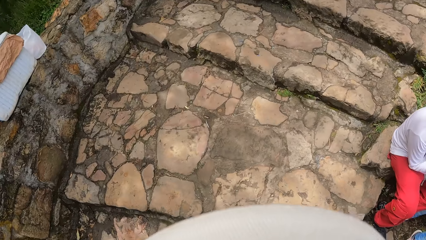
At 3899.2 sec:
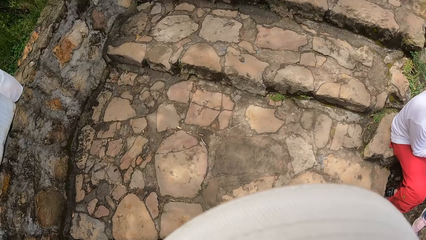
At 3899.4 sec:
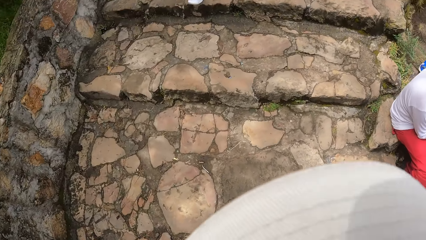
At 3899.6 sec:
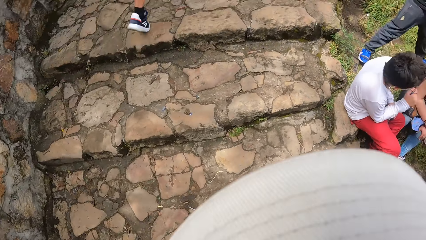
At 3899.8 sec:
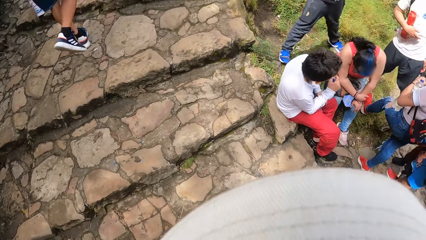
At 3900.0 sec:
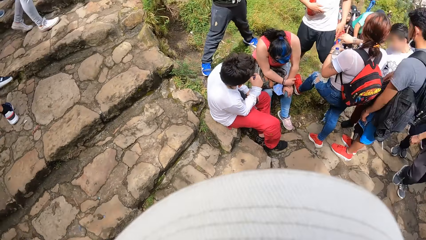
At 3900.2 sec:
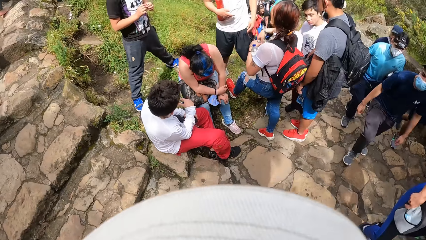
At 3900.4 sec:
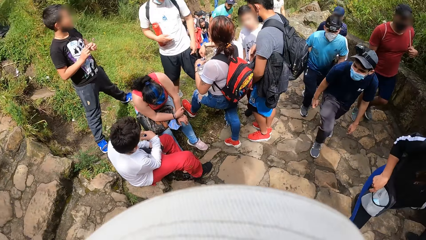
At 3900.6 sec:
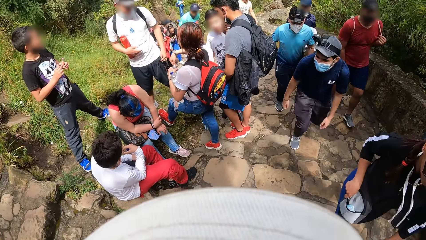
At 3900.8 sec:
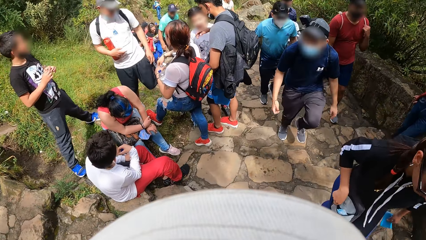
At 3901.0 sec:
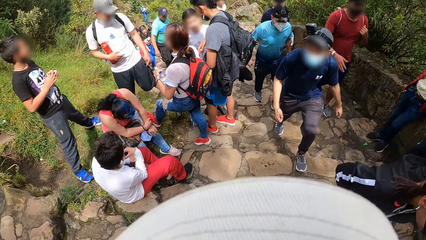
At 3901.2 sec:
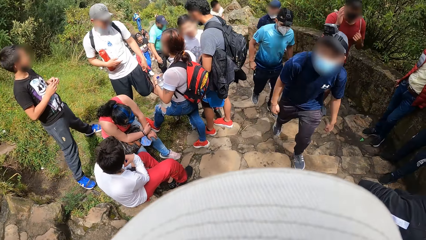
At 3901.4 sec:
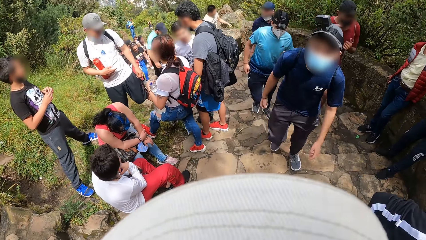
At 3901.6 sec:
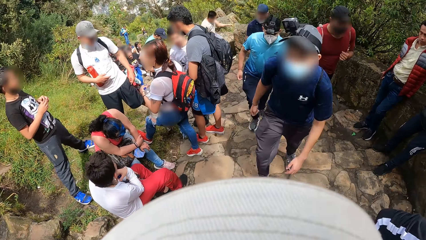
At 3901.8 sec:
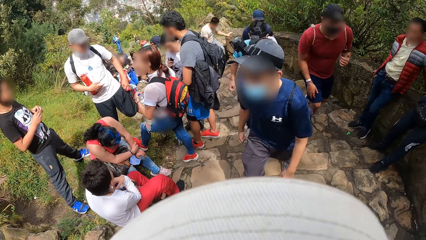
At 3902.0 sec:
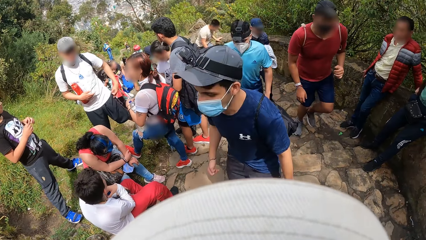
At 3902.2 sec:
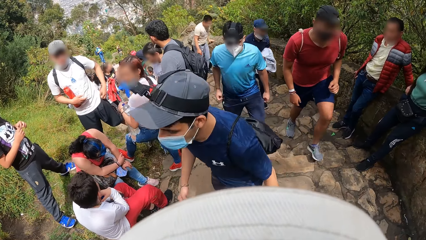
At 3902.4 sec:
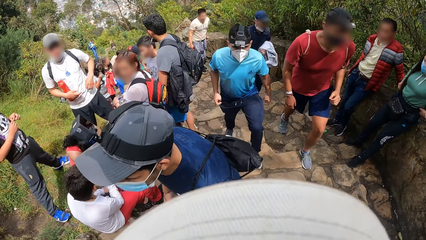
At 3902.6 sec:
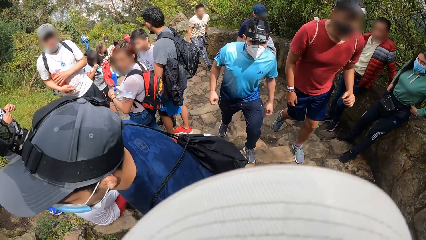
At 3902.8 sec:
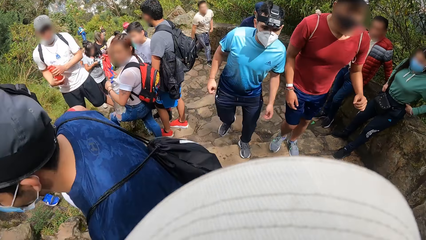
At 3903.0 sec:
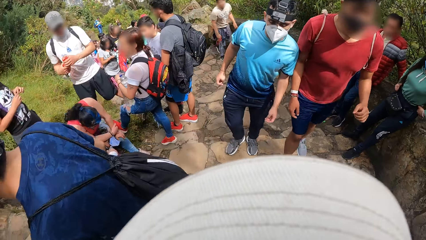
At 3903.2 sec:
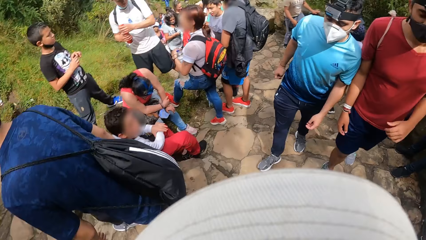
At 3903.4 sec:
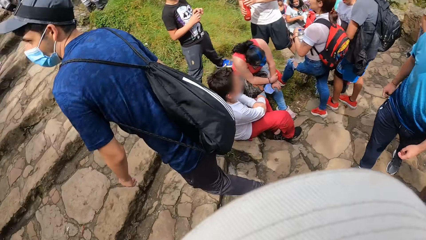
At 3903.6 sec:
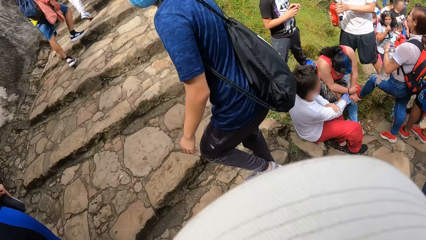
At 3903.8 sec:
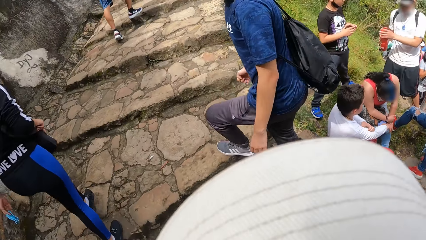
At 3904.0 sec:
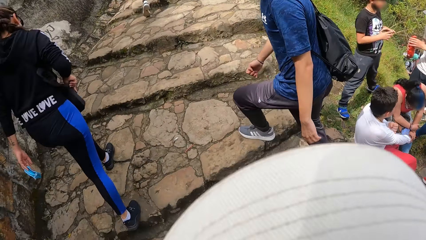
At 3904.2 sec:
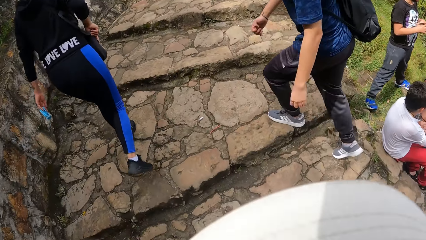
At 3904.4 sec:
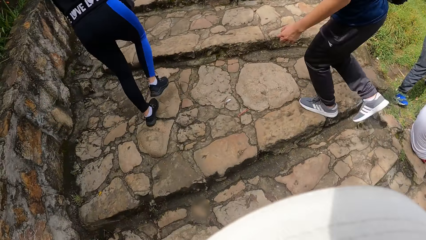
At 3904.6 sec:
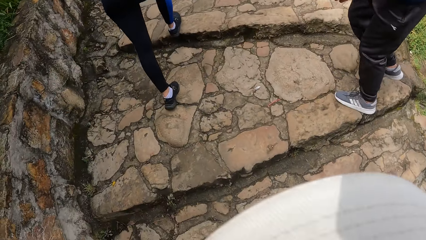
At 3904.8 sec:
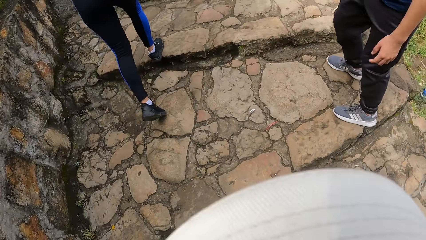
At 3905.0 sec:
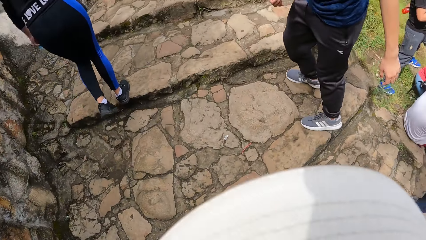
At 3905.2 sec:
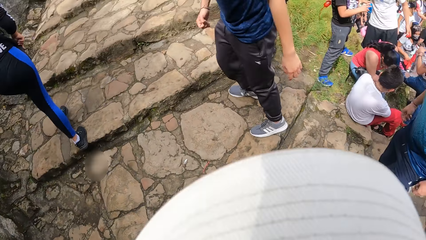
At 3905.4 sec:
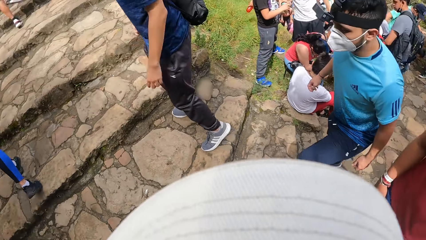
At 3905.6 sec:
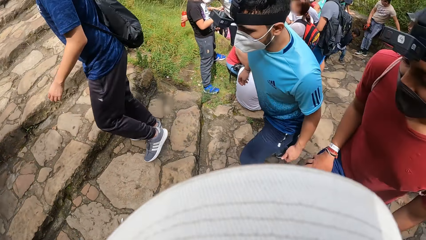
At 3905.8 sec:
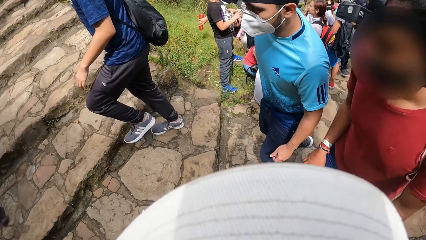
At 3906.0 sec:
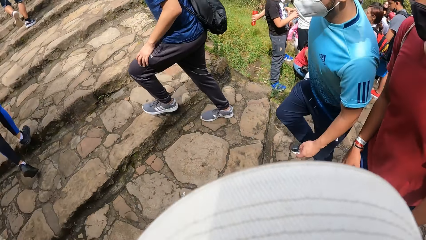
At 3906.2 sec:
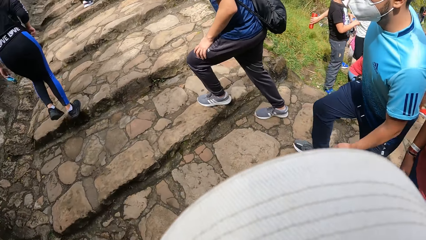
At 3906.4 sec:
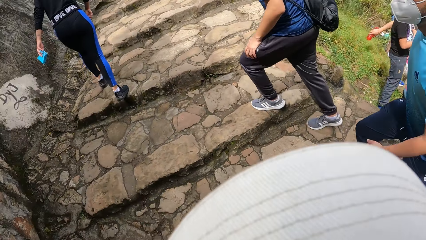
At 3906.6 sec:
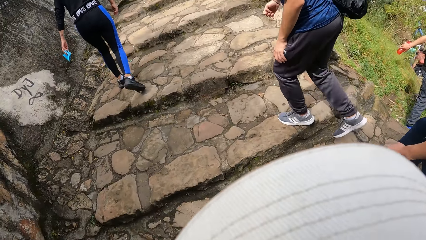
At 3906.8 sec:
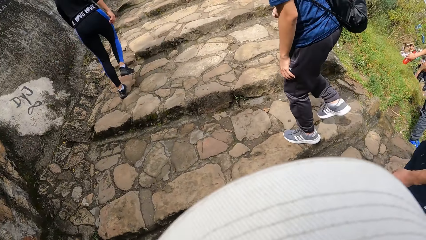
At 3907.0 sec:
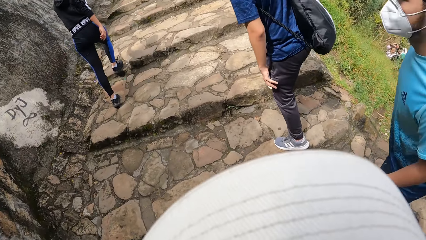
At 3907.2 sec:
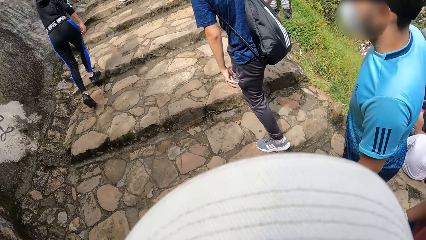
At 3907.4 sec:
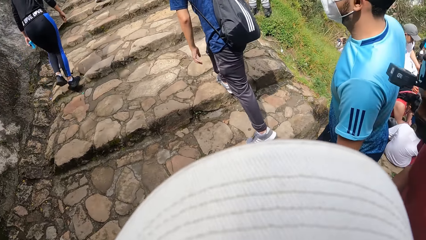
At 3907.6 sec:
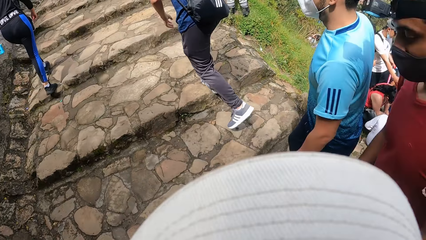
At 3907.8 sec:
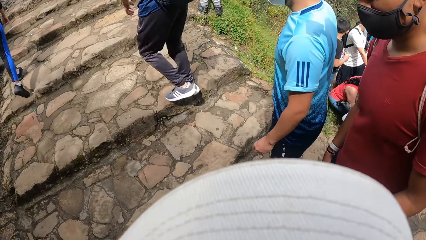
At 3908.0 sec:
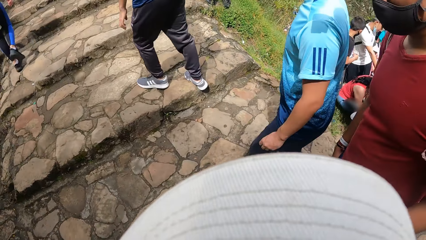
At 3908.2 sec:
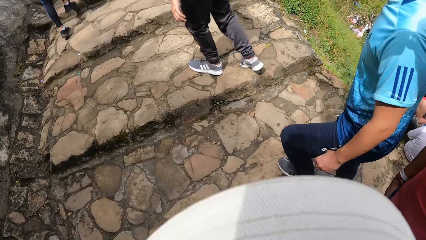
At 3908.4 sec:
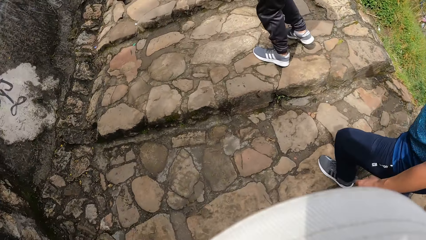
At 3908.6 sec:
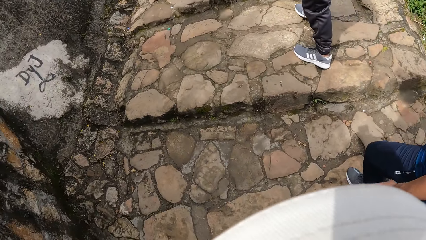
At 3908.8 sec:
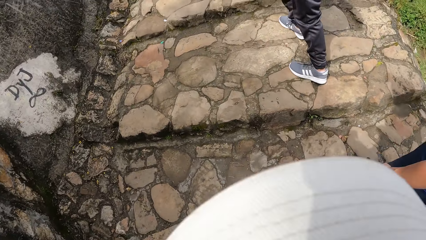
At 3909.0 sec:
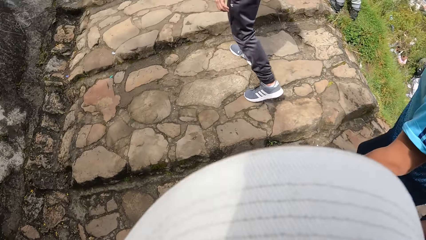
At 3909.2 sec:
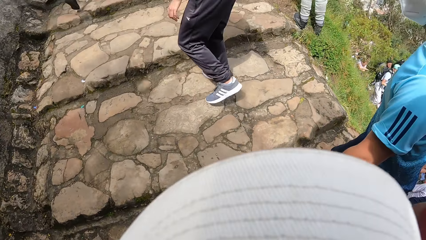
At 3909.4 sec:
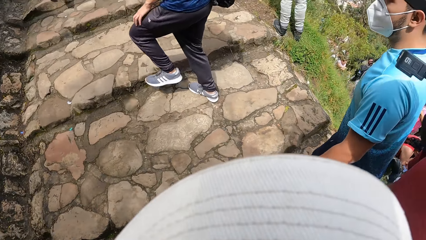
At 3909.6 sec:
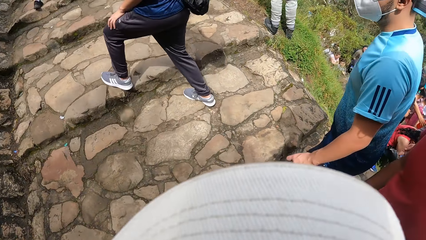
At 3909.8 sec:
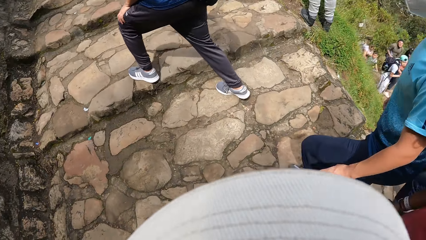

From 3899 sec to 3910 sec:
The camera wearer looks at the back. They walk up the hill.

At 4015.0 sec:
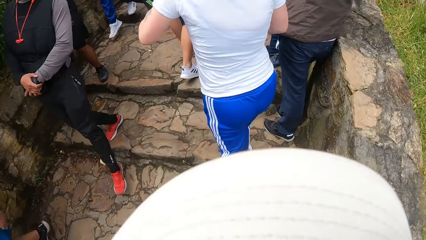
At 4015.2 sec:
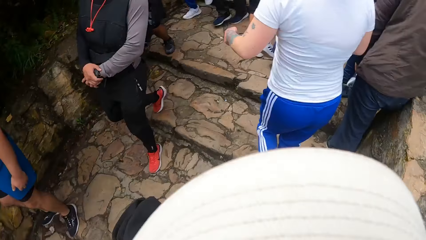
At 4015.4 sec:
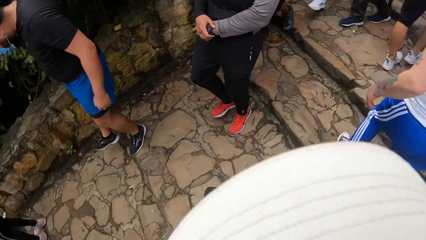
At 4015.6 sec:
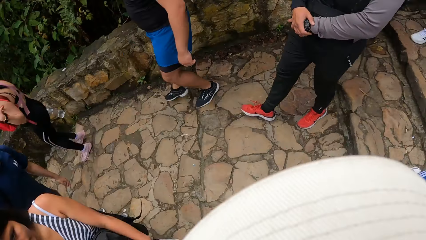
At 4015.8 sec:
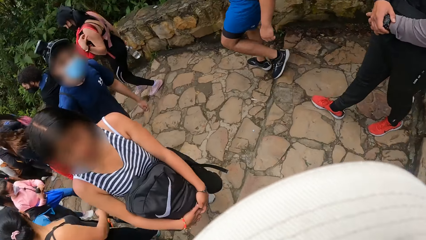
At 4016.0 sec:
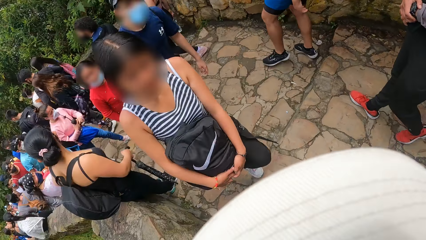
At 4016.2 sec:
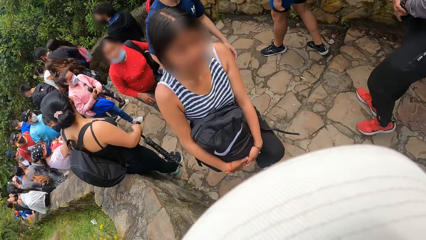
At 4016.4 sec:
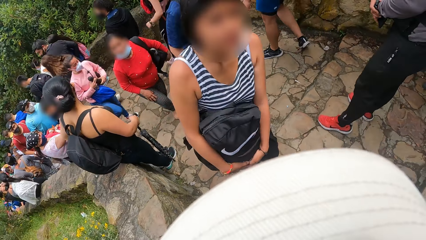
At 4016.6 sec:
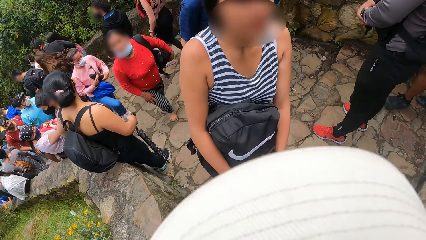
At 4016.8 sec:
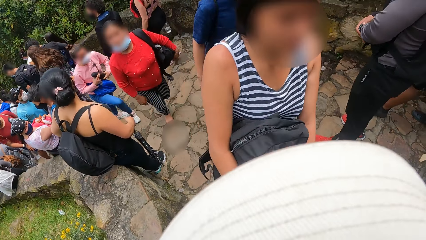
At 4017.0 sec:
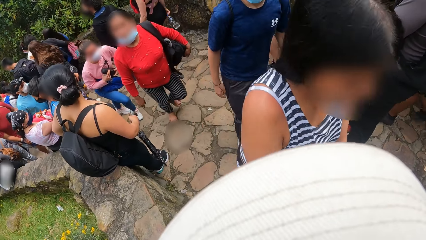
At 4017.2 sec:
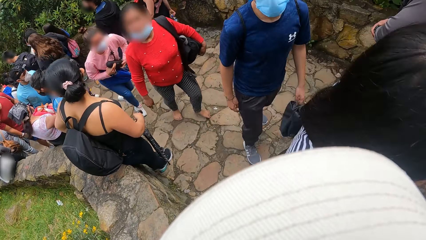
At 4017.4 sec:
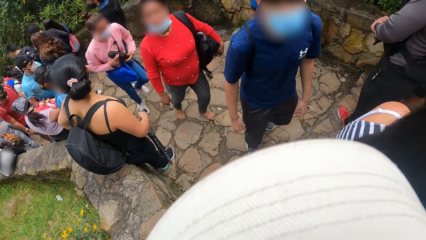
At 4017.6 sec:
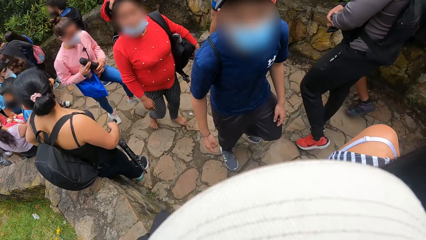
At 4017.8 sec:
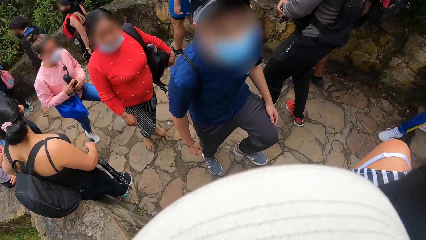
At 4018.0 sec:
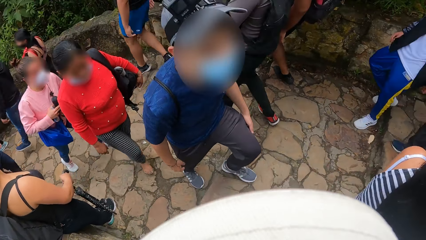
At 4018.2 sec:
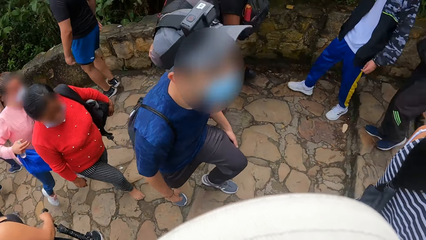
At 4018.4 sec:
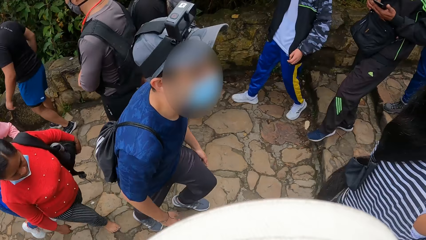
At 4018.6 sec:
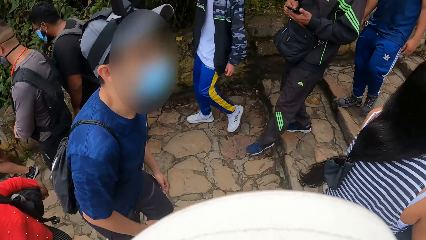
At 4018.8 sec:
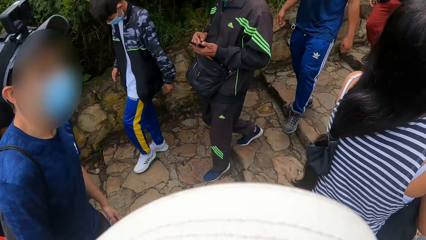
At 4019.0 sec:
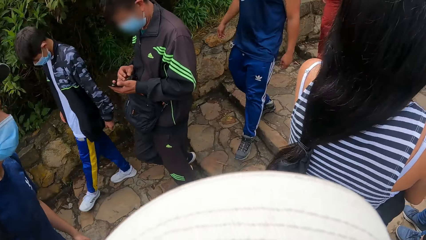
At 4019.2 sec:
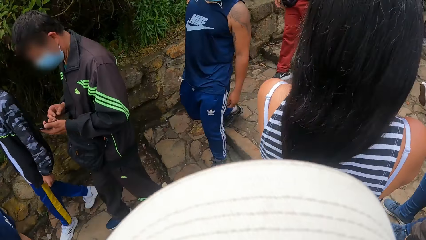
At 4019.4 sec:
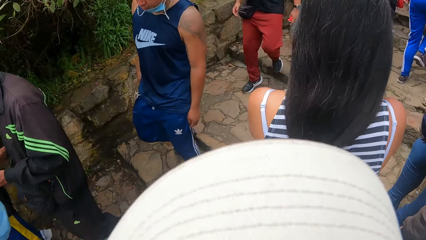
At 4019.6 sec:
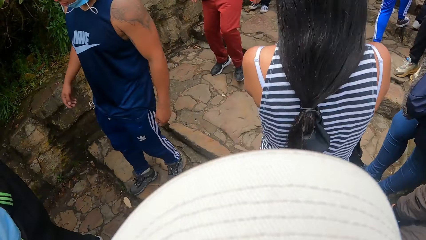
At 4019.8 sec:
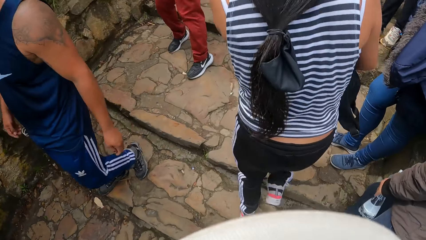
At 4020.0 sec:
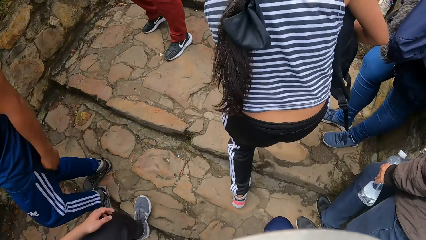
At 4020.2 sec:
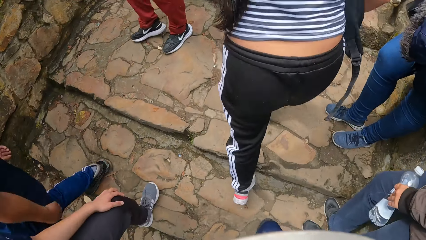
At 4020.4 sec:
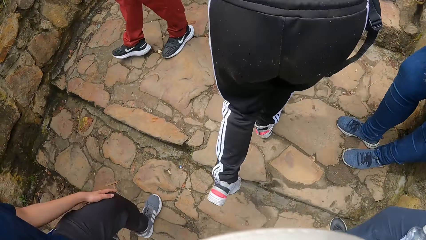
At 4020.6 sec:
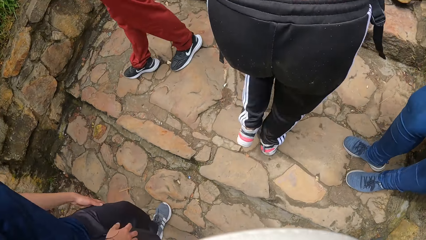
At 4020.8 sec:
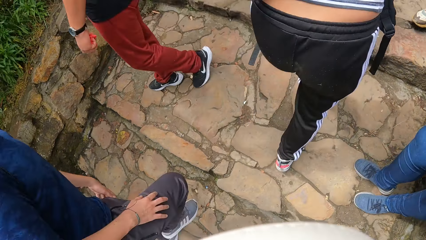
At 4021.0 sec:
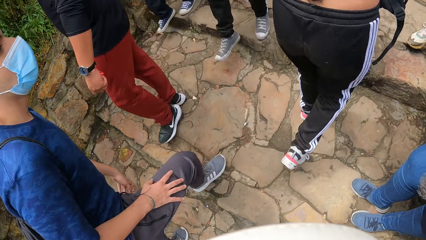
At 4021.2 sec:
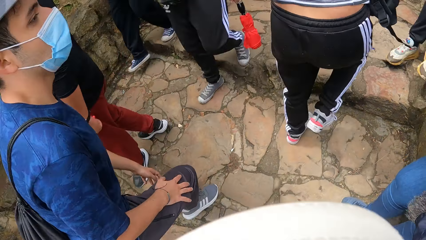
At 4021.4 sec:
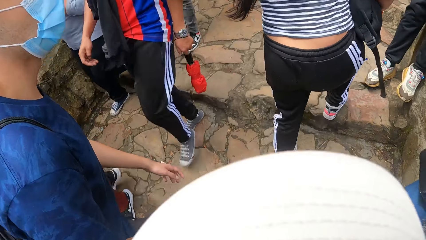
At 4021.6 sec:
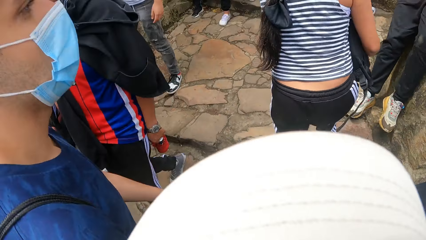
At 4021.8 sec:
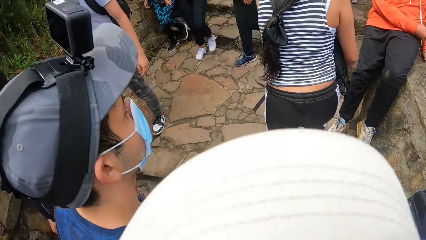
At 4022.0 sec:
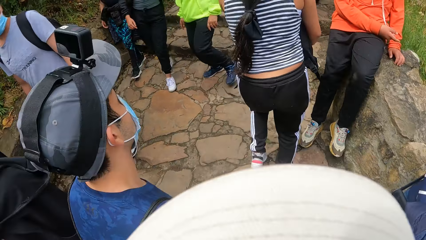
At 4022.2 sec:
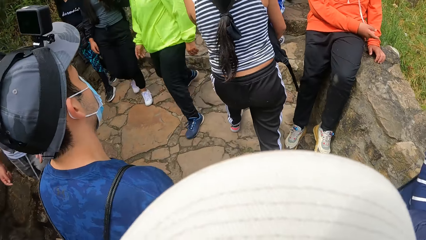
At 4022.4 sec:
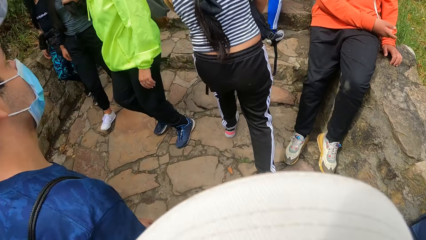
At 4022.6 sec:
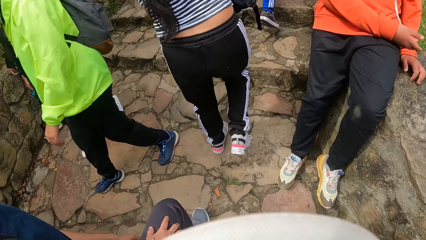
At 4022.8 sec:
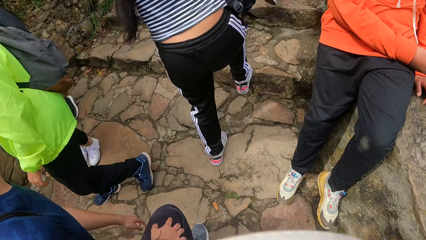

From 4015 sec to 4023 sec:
The camera wearer looks at the back. They walk up the hill.
